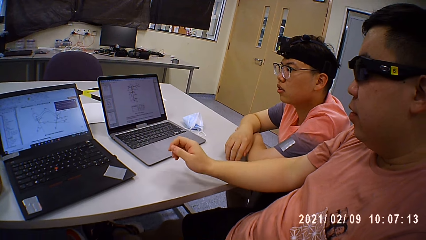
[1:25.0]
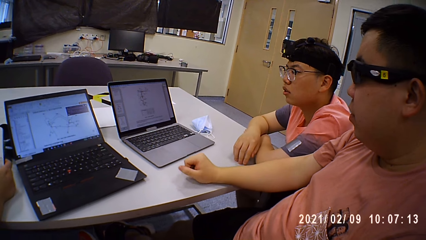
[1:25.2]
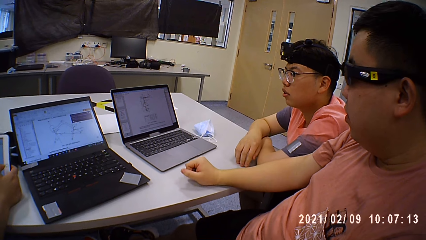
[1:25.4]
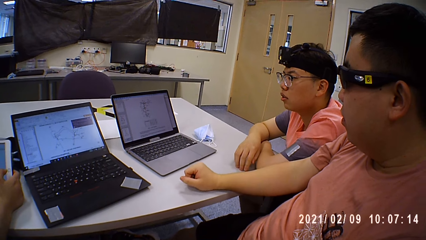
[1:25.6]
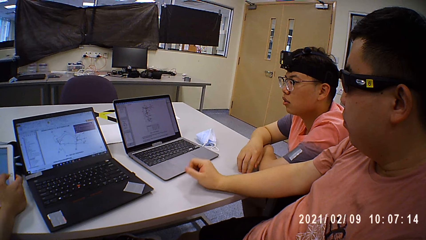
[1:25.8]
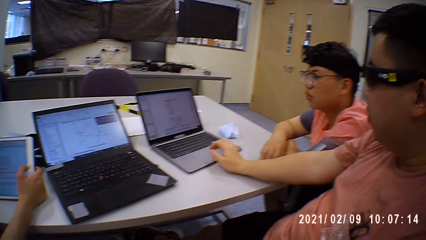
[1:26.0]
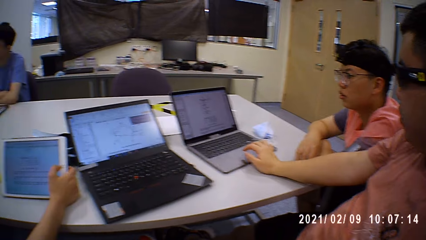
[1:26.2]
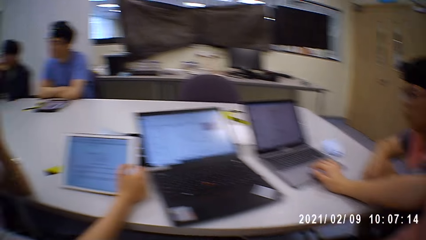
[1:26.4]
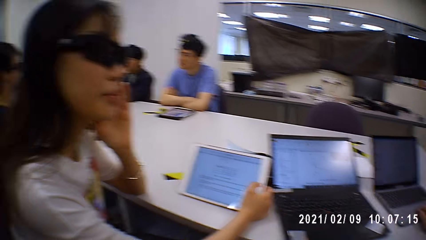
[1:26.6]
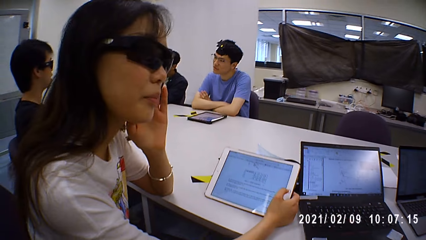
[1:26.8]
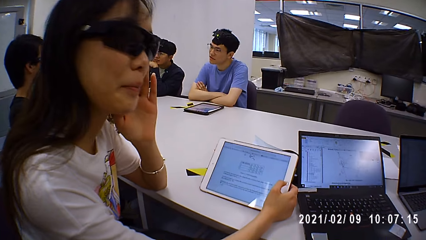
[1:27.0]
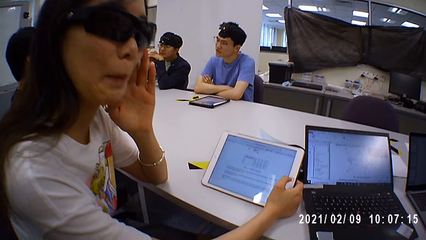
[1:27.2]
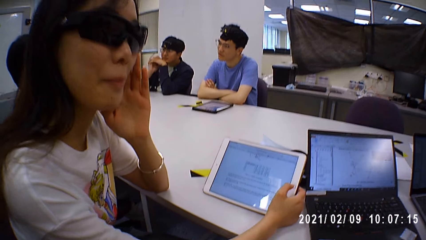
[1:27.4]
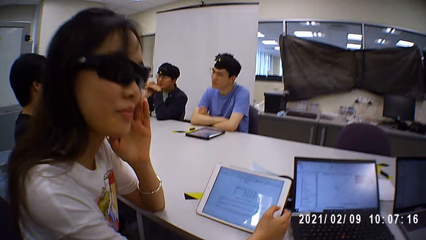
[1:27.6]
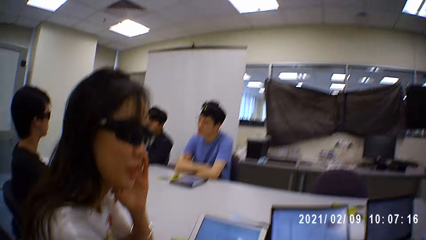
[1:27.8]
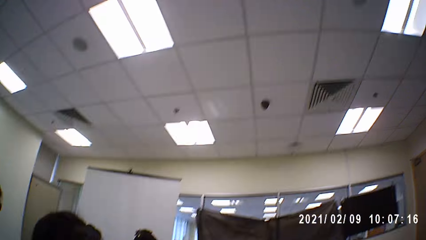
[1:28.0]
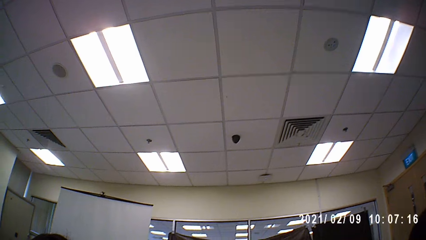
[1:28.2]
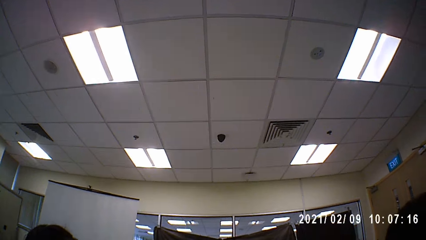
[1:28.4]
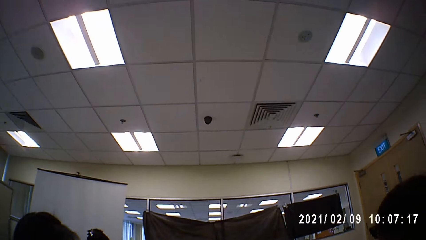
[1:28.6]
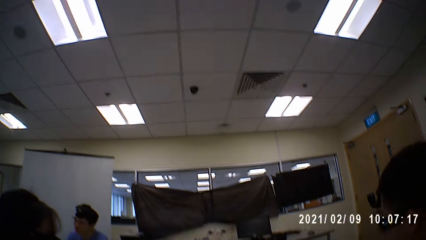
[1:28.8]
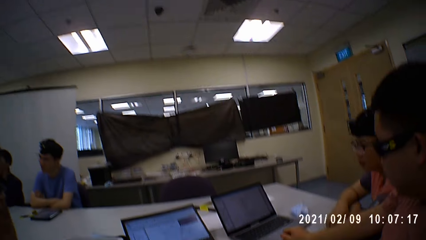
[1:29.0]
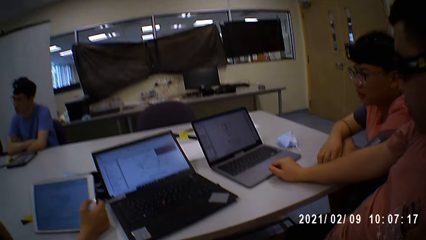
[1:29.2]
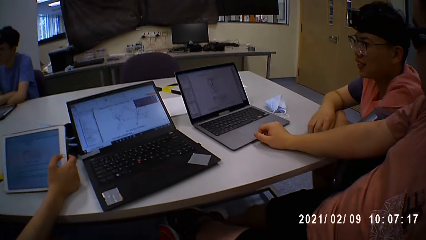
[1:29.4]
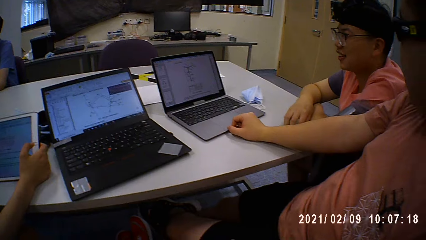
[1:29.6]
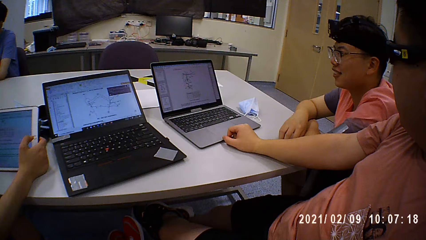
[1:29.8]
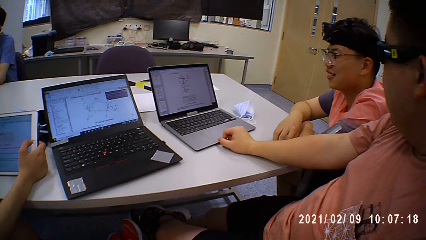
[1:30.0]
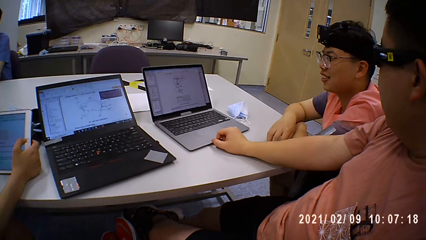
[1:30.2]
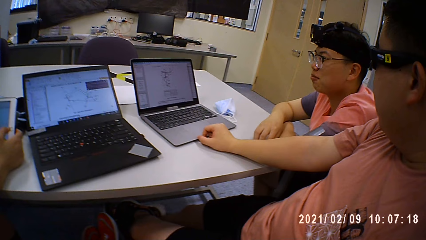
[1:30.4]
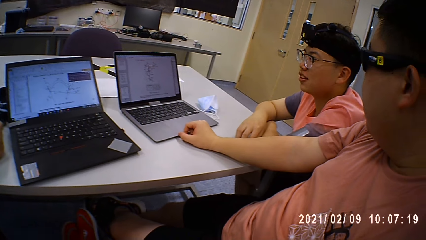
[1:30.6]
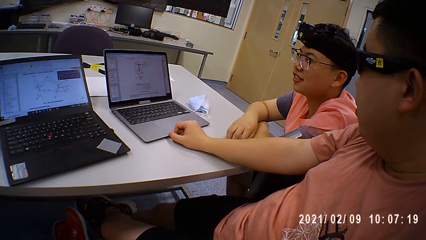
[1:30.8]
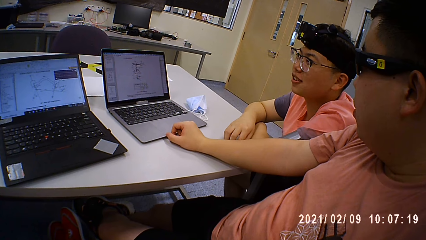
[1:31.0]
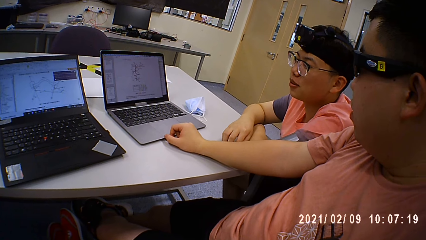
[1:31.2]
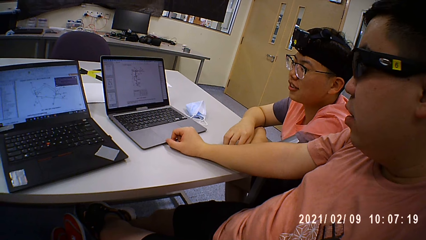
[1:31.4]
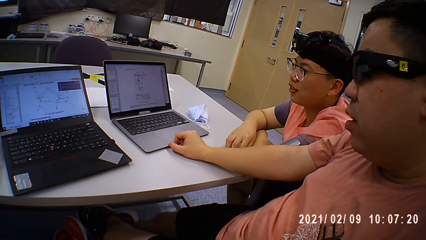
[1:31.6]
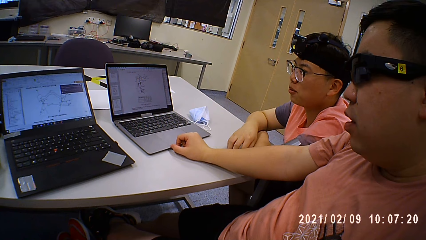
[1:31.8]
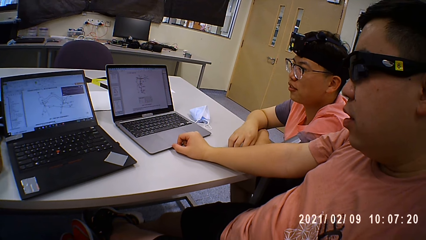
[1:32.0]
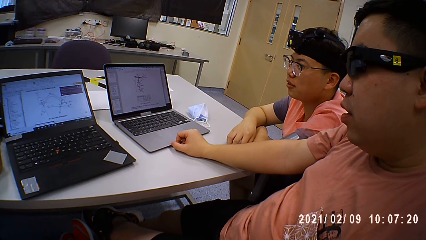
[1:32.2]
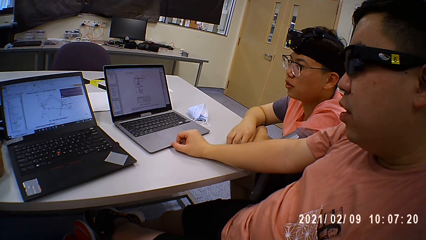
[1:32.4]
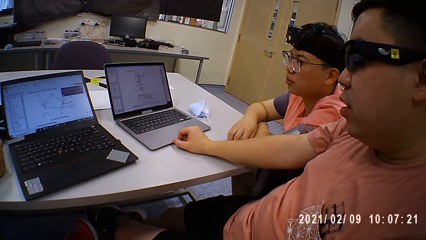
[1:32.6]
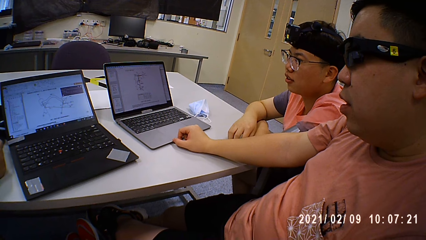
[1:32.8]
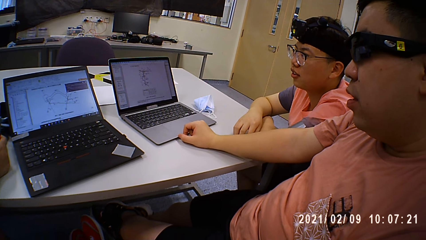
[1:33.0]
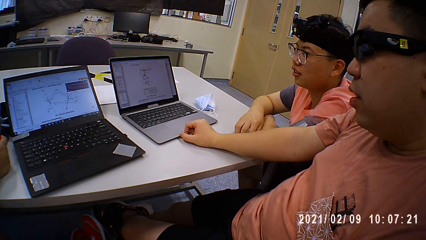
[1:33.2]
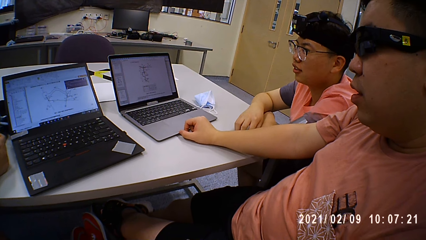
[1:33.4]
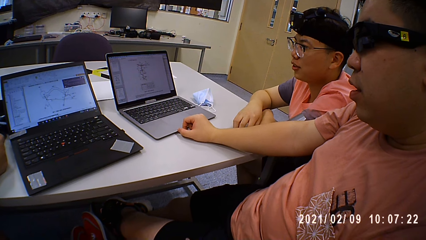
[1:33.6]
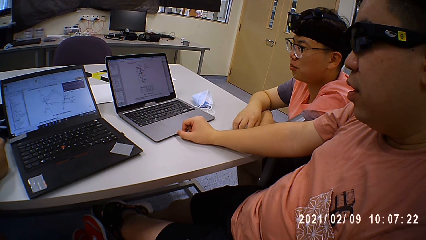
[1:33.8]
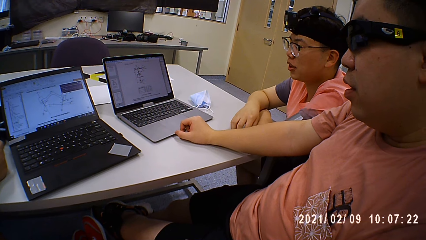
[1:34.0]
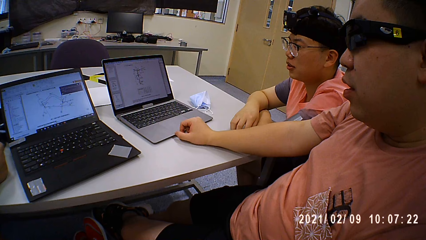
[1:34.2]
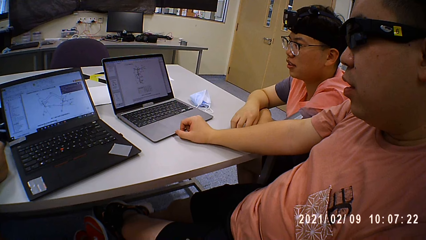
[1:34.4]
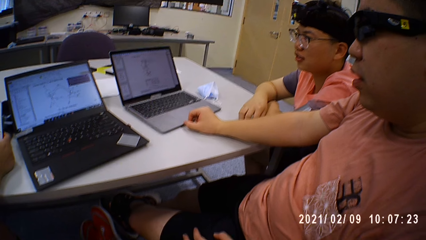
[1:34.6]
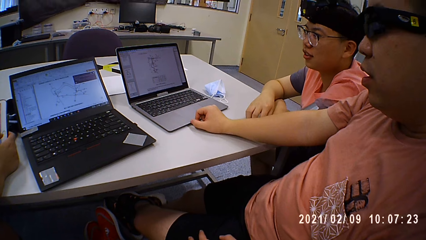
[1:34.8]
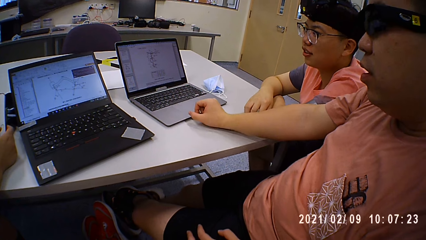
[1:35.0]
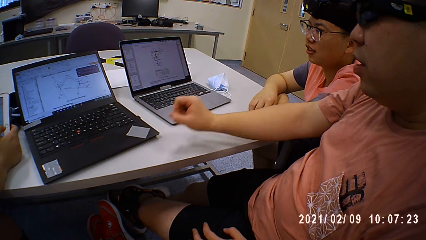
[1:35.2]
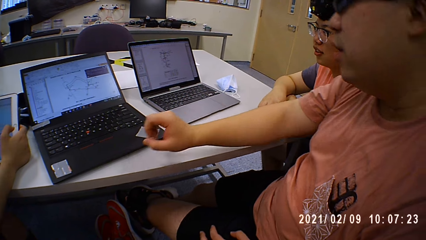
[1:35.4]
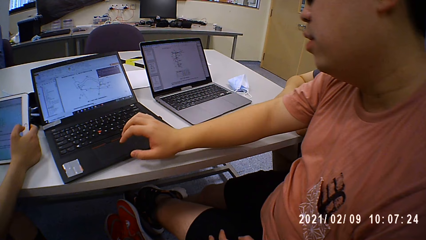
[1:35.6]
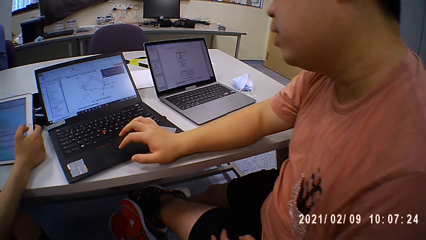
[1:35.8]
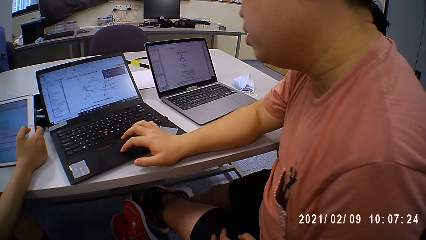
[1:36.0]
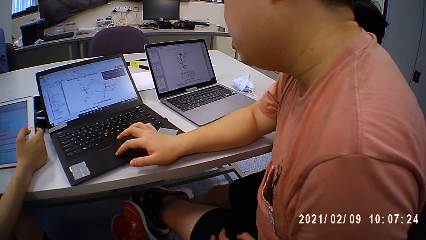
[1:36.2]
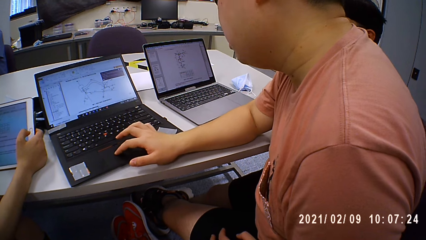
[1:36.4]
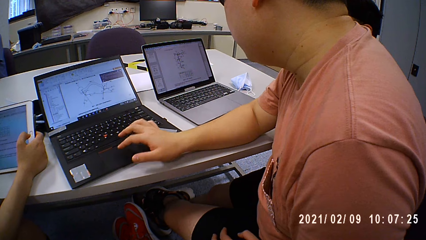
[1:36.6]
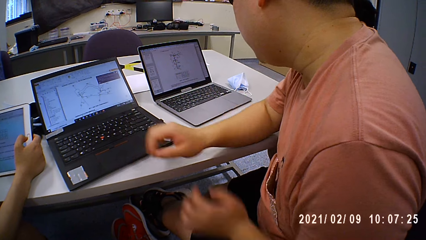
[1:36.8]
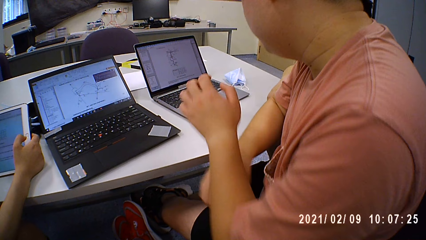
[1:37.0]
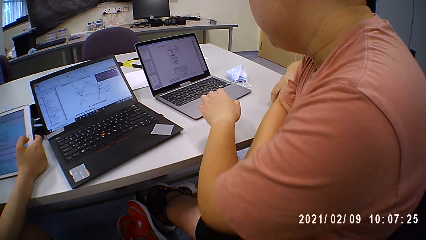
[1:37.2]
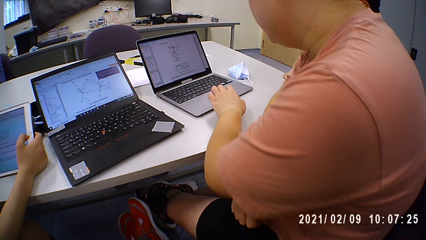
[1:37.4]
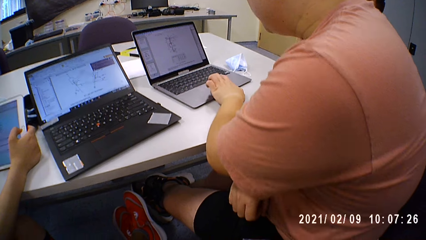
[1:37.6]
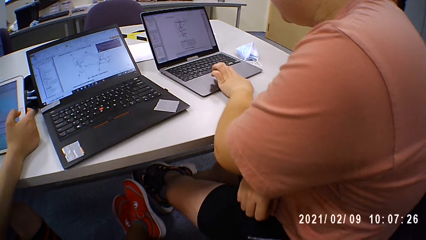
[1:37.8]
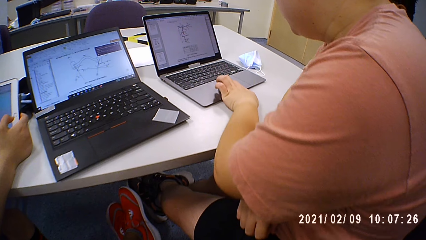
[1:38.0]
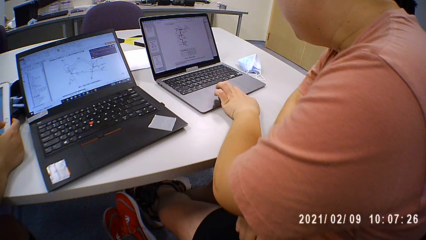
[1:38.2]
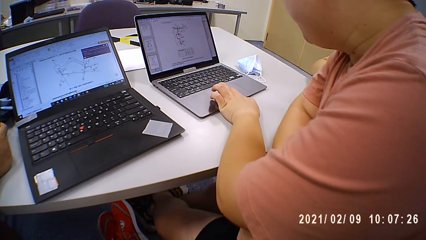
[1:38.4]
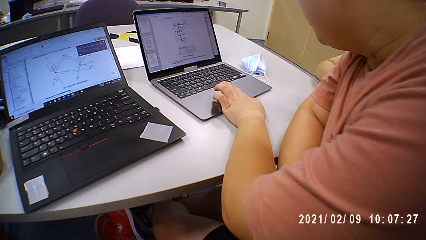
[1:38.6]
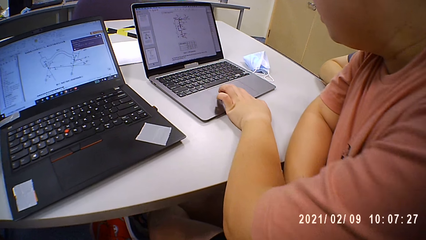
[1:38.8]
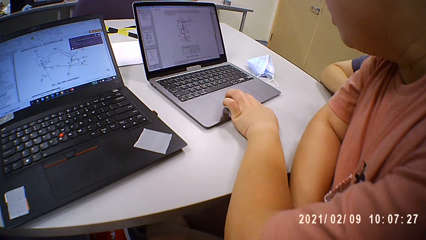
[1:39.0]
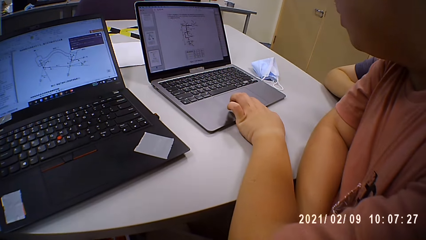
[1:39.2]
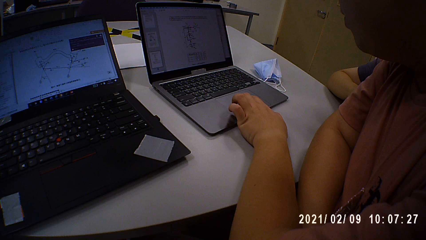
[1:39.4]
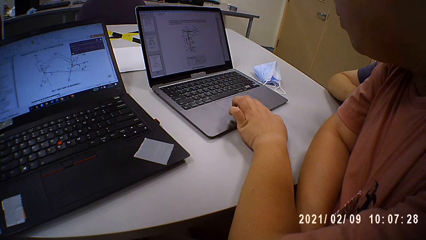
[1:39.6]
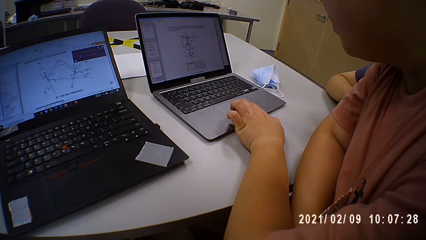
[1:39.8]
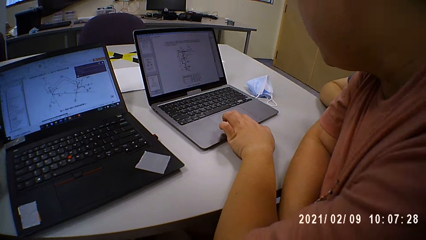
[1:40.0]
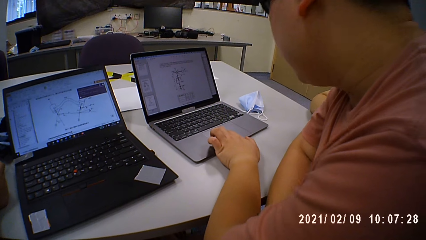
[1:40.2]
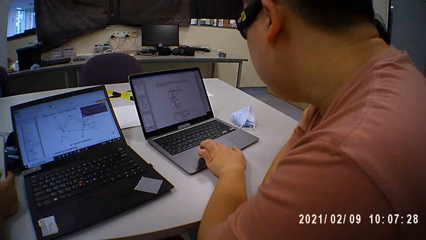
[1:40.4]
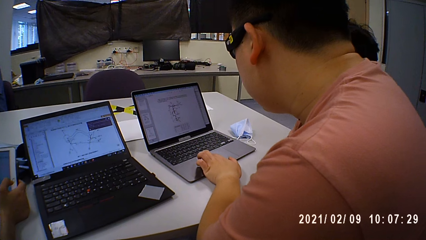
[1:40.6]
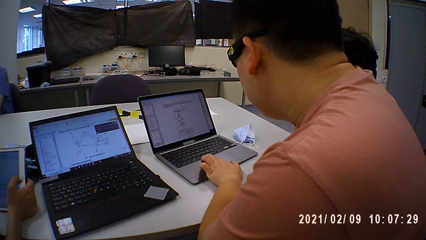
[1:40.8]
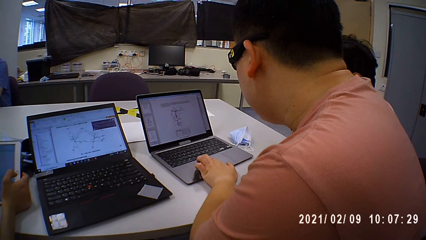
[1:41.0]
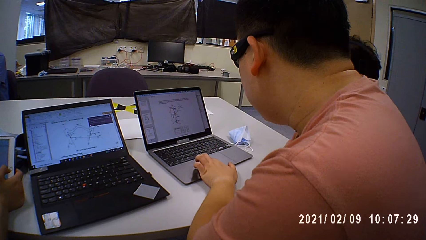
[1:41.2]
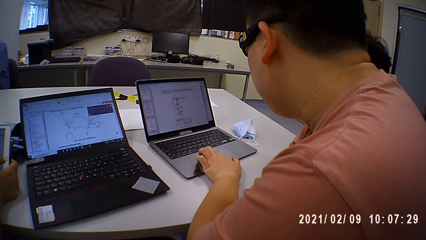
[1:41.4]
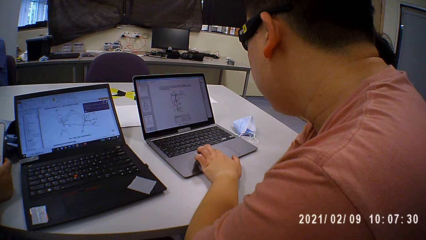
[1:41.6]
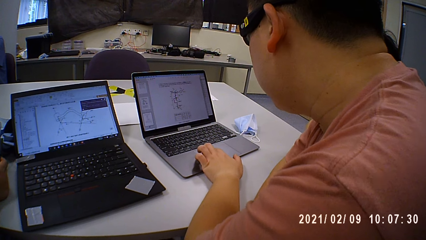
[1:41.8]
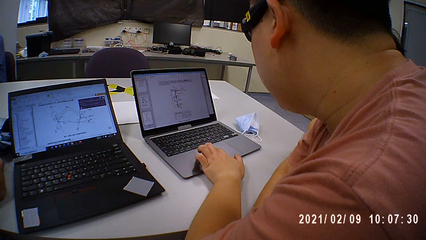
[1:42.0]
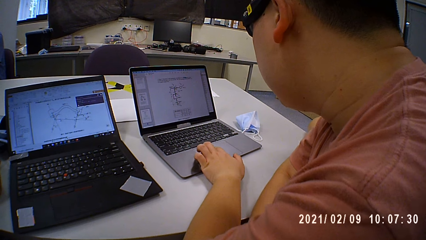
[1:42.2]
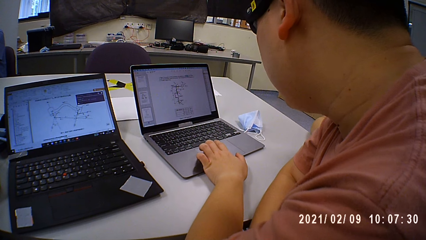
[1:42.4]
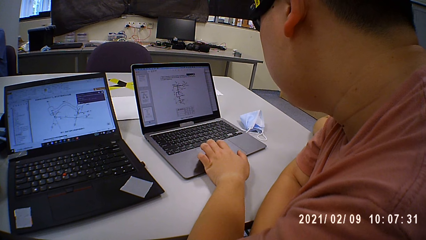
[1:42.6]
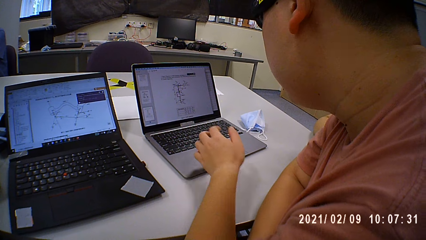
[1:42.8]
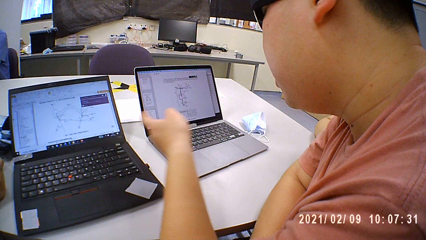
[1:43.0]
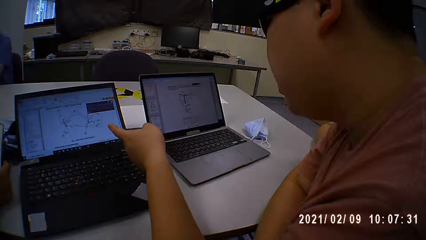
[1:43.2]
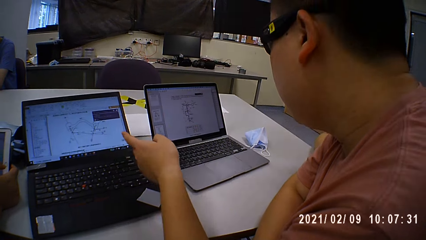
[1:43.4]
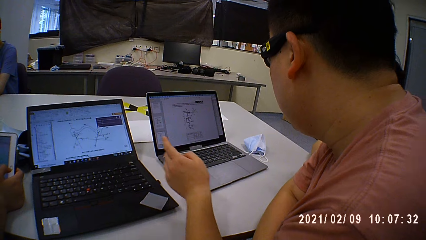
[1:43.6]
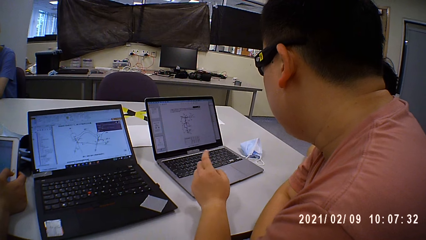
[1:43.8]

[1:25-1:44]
A person sits near another person. The camera wearer looks around the ceiling. A person uses the laptop. The other person scrolls on the laptop.
